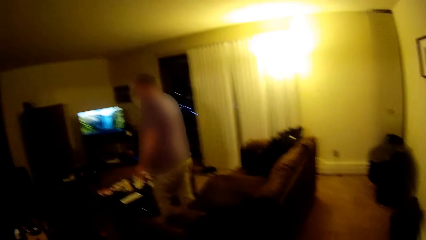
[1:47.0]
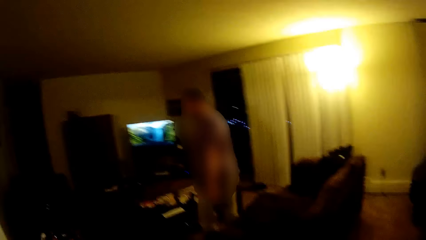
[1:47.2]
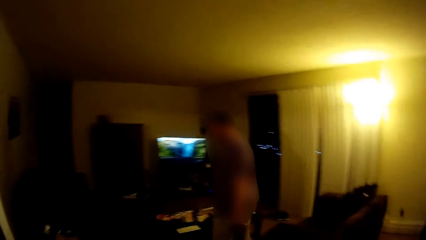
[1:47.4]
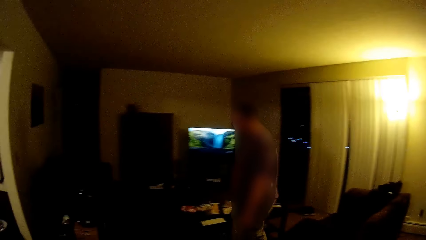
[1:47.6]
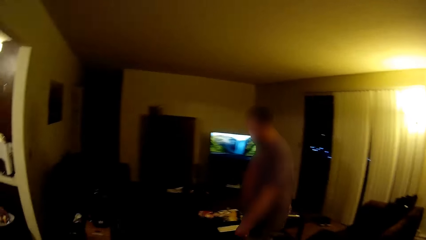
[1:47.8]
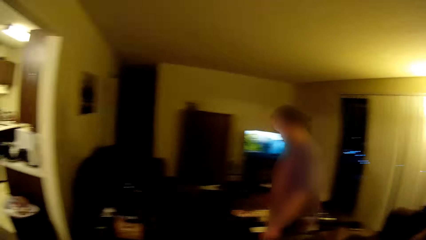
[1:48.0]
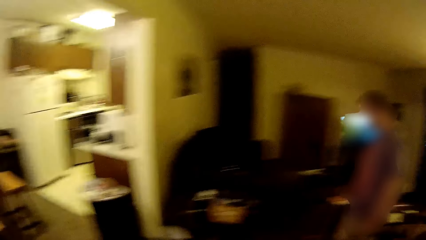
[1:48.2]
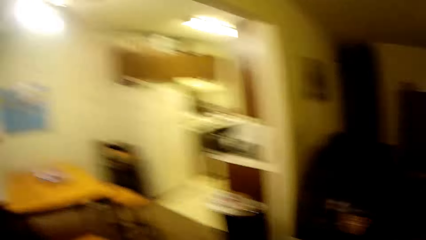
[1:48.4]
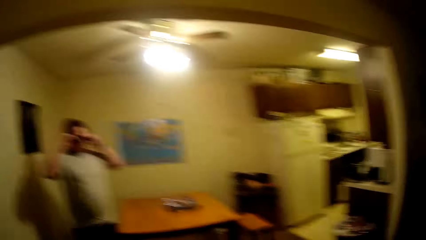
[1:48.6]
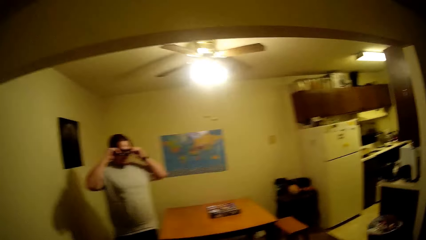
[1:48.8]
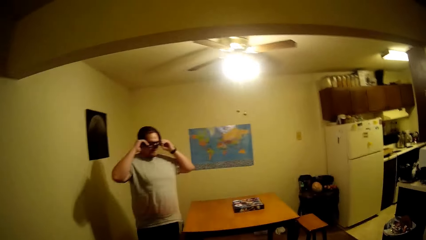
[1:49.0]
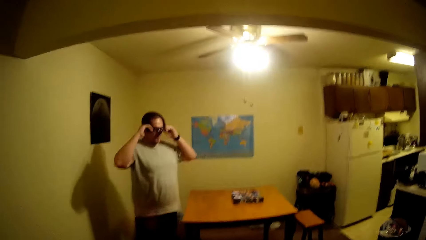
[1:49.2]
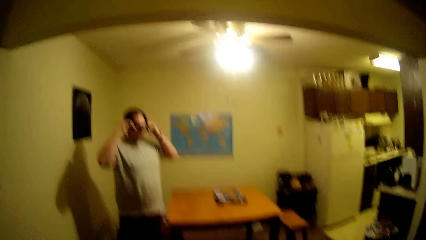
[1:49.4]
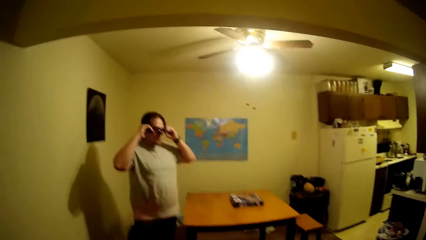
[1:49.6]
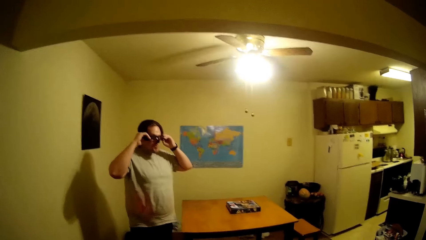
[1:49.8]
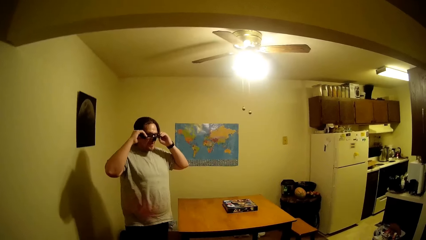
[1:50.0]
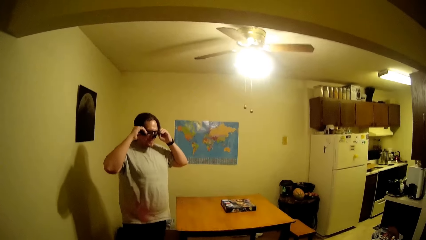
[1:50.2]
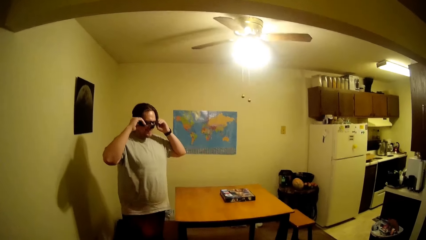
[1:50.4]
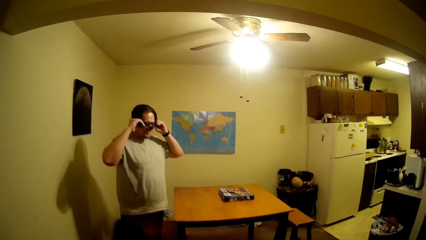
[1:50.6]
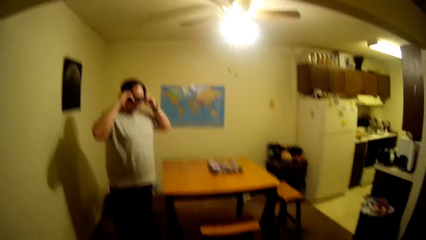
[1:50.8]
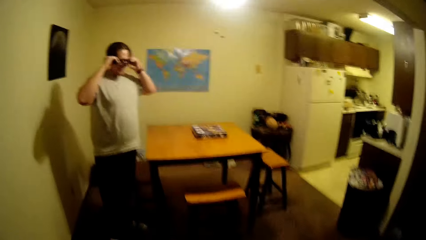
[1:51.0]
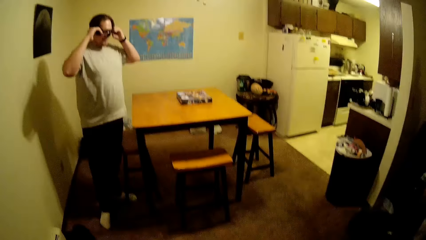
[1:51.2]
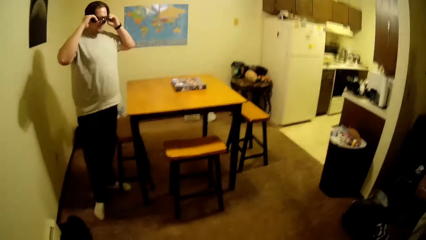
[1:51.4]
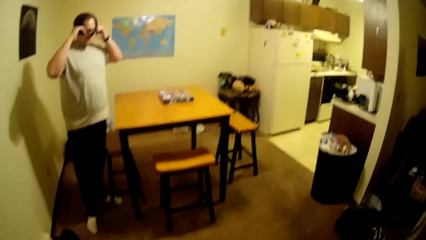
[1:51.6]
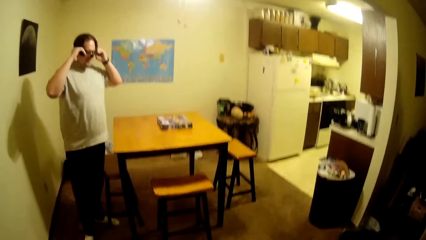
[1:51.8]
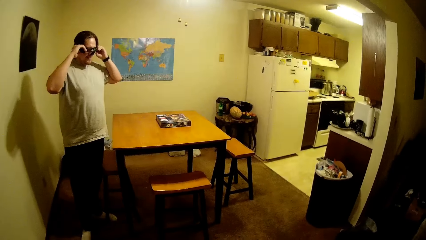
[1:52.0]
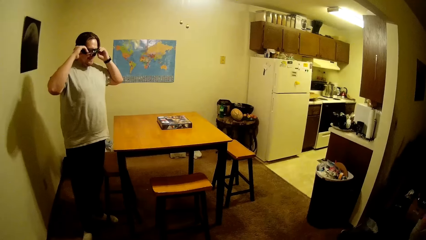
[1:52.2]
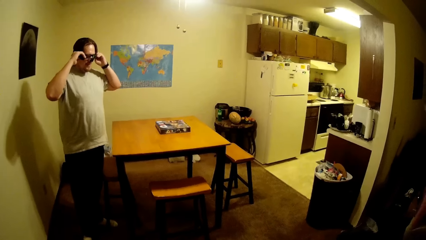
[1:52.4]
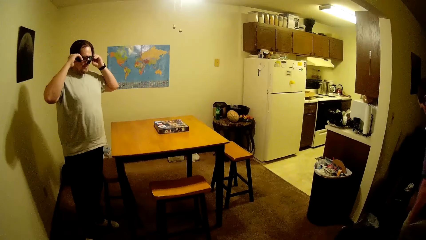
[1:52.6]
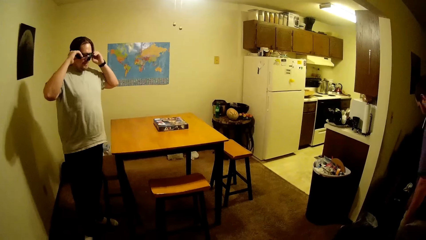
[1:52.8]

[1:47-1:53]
The camera wearer has stood up. A person touches glasses.
